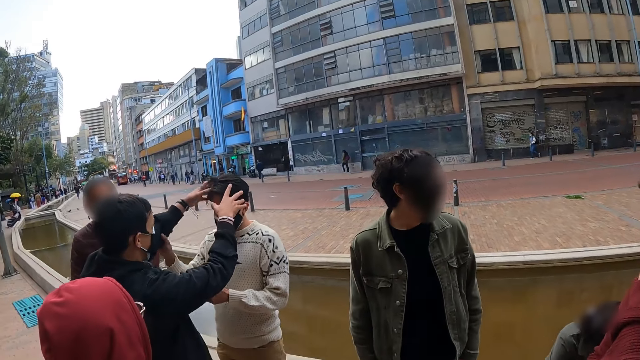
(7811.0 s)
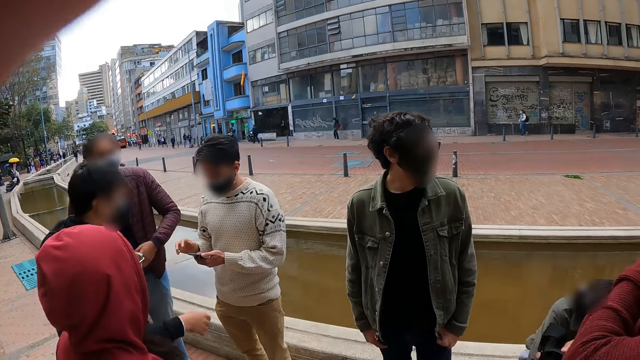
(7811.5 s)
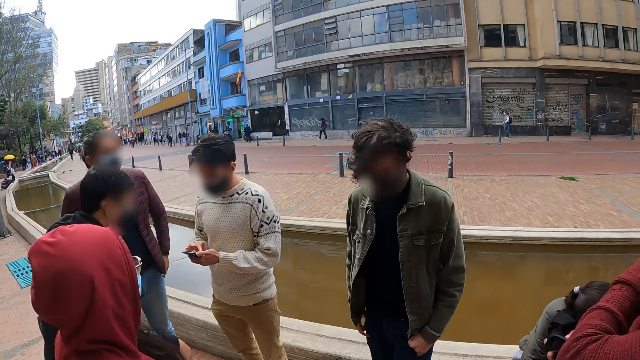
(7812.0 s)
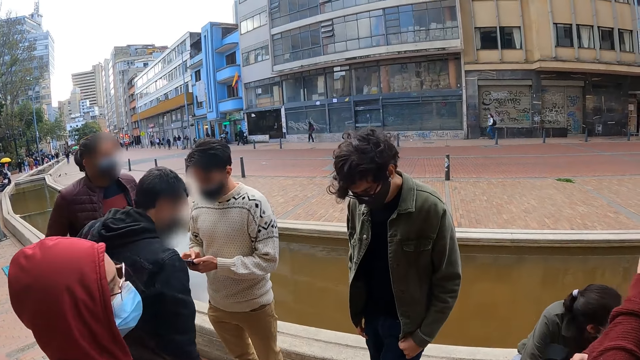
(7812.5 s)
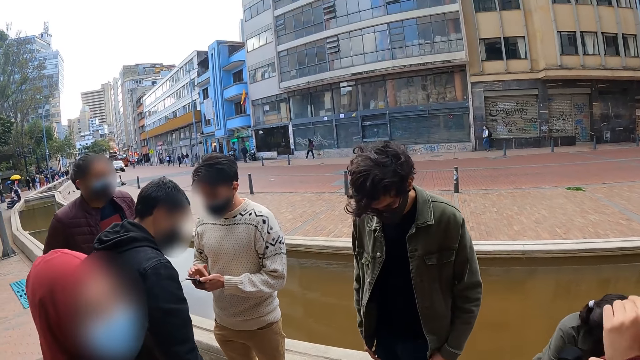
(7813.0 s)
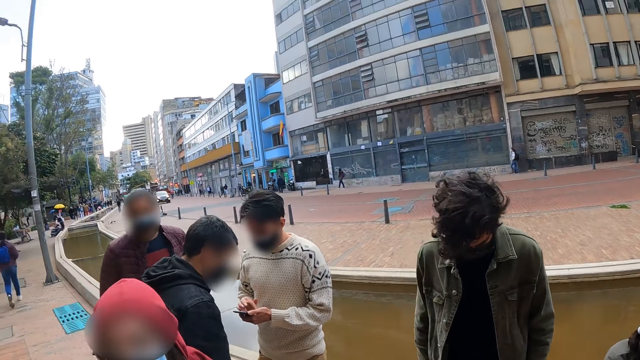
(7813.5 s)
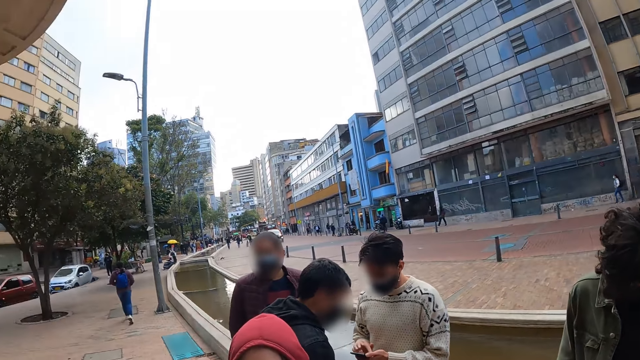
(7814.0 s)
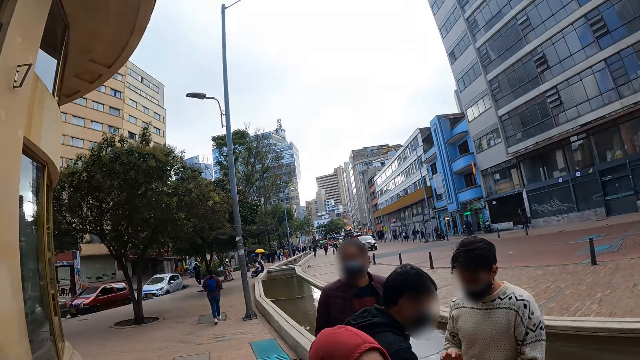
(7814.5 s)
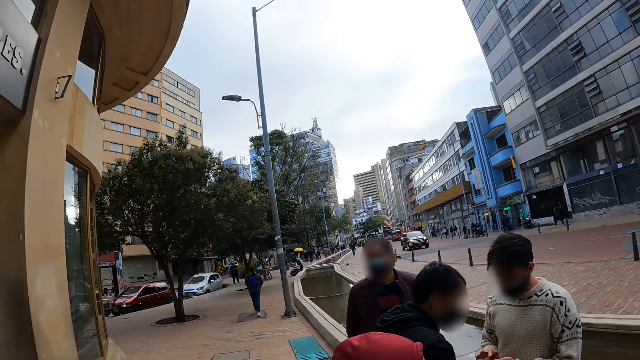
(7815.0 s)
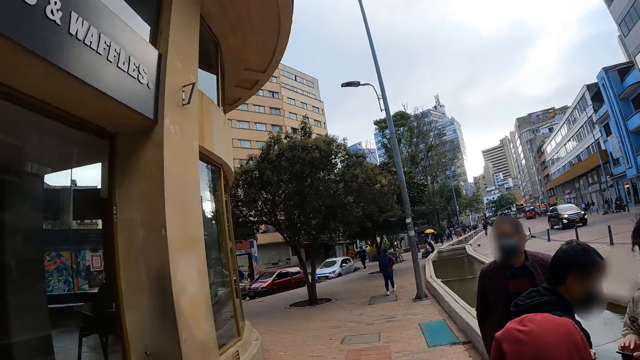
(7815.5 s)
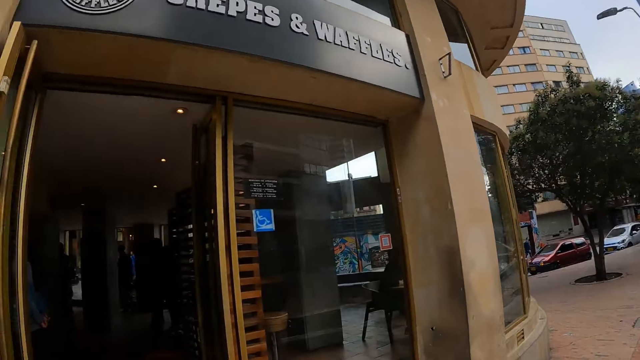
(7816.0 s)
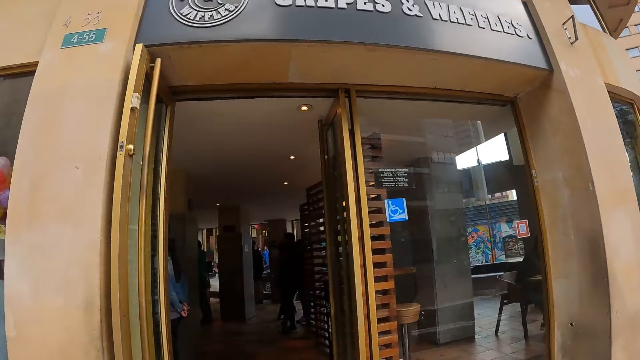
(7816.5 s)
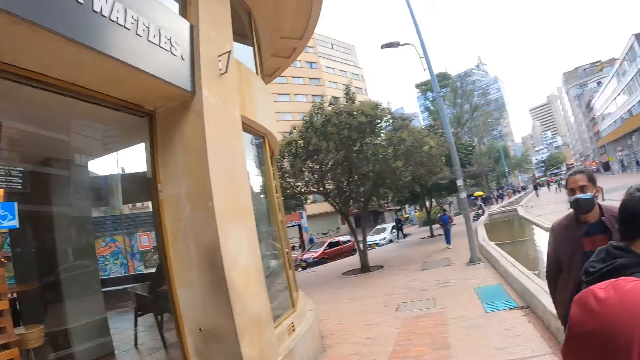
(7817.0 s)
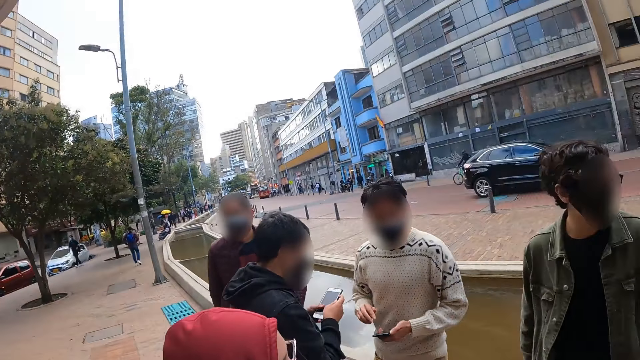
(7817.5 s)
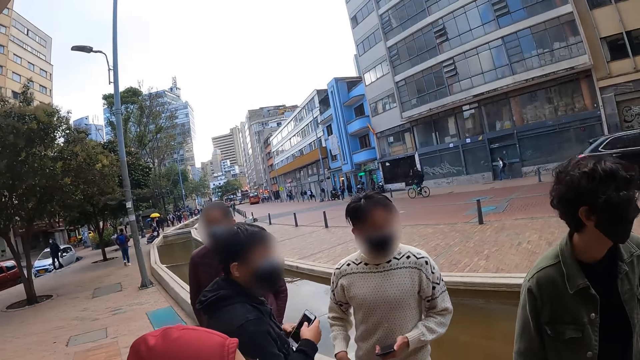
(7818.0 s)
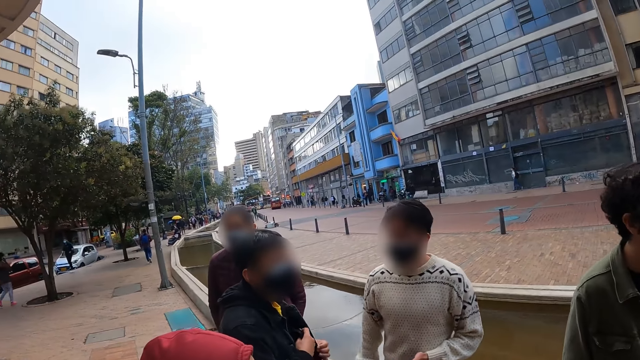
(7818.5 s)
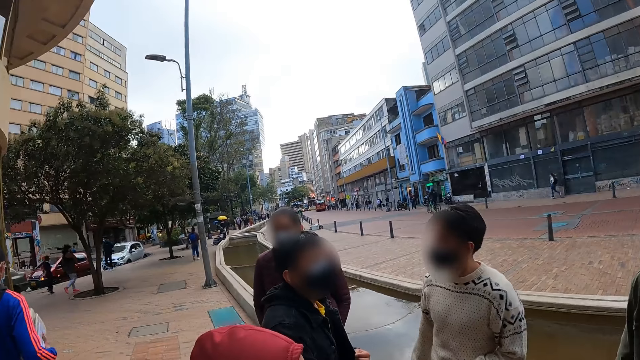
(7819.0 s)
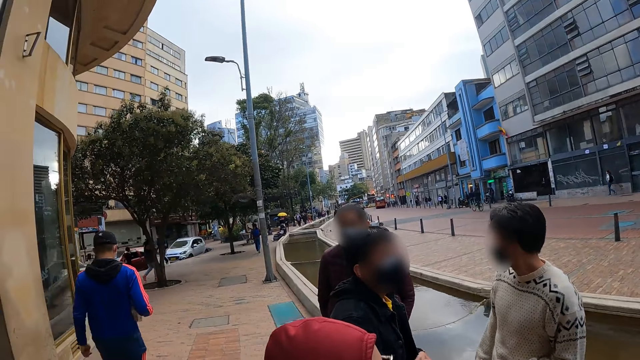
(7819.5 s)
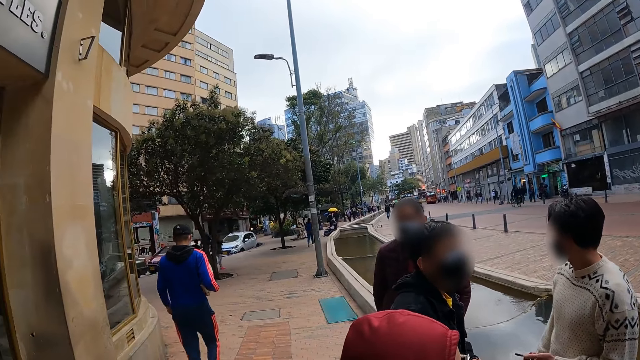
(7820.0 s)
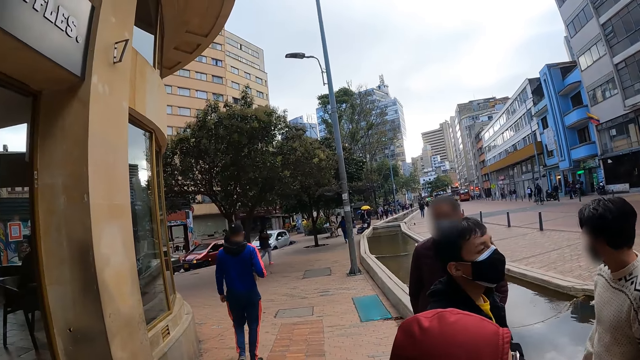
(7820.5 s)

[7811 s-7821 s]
A man interacts with three women and another man. The camera wearer looks around. The first man interacts with the three women and the other man.

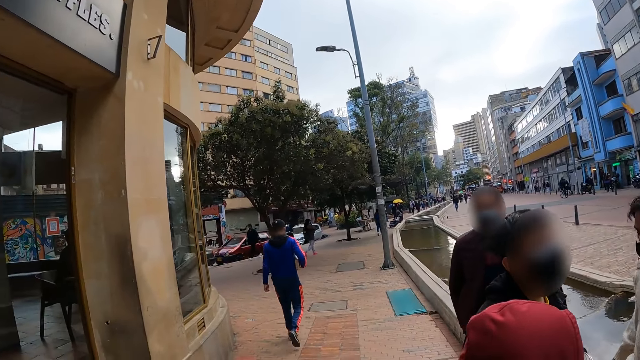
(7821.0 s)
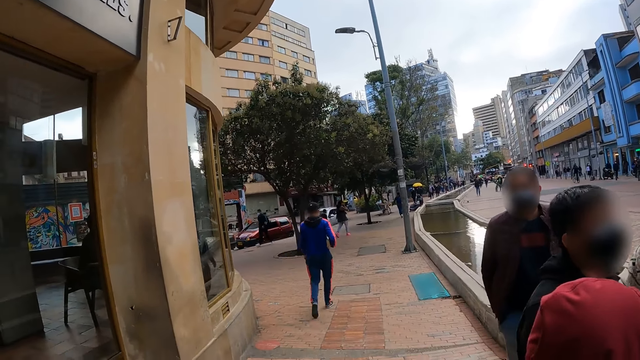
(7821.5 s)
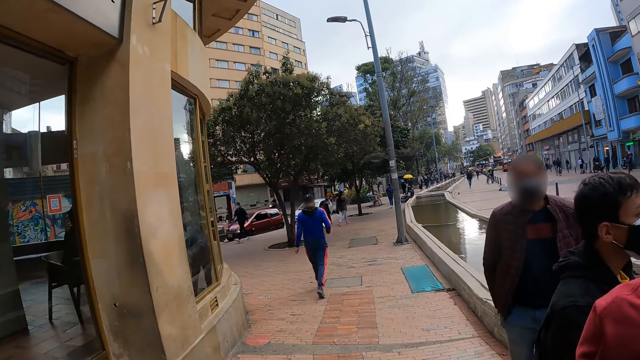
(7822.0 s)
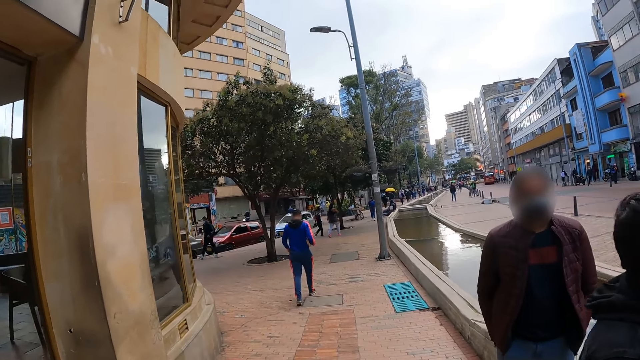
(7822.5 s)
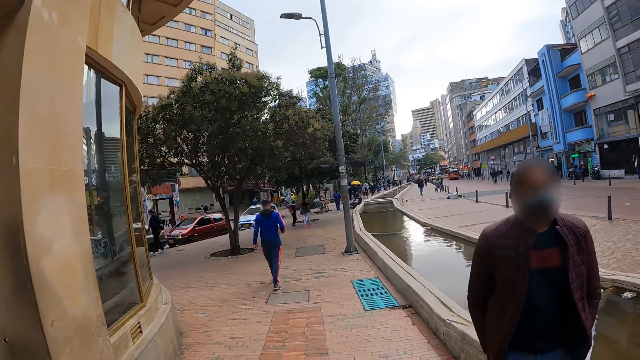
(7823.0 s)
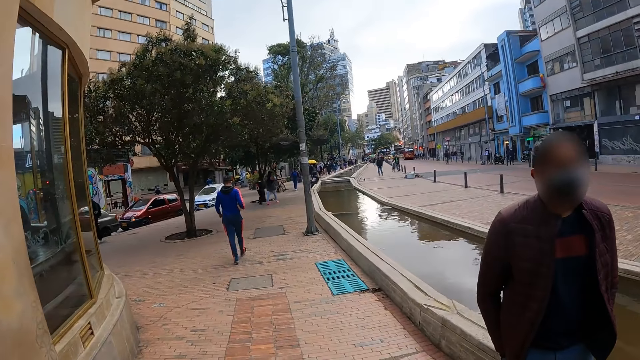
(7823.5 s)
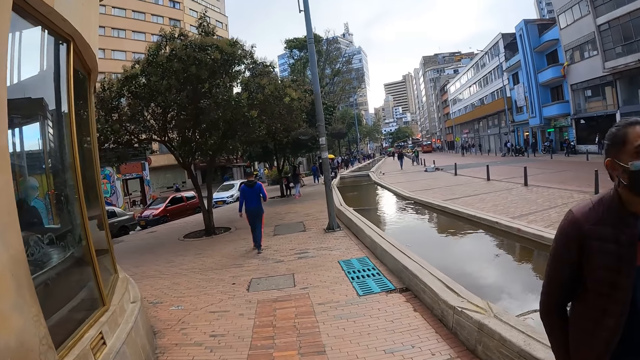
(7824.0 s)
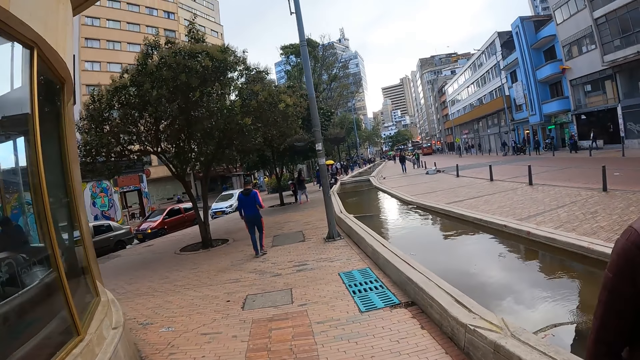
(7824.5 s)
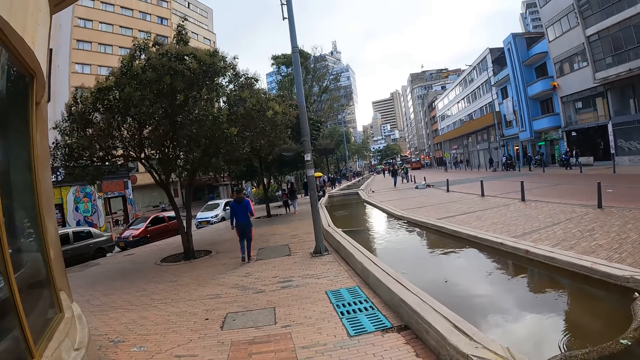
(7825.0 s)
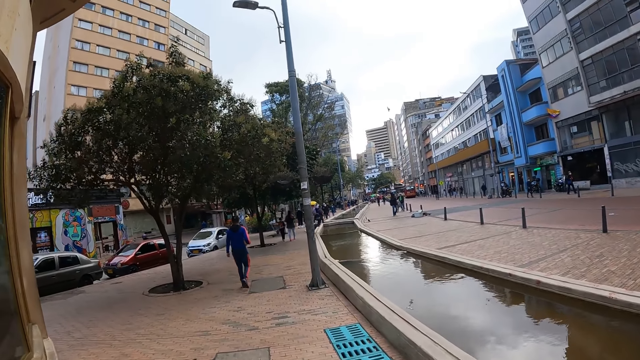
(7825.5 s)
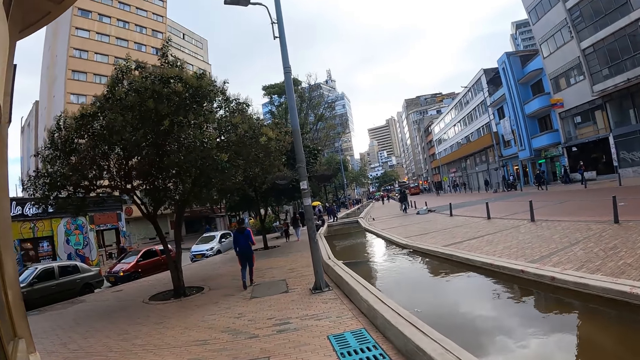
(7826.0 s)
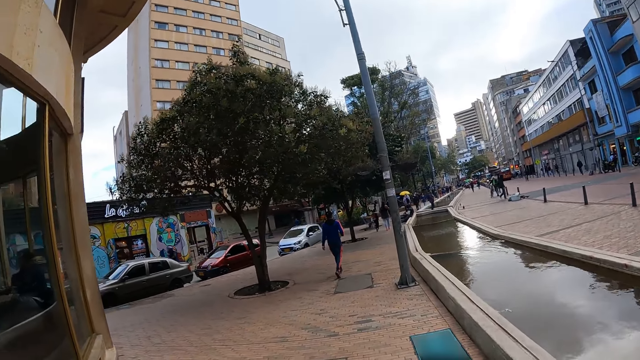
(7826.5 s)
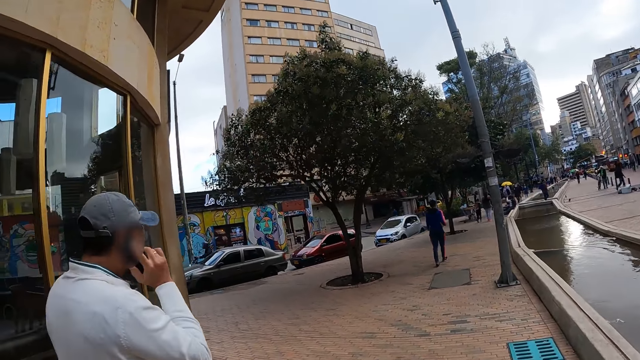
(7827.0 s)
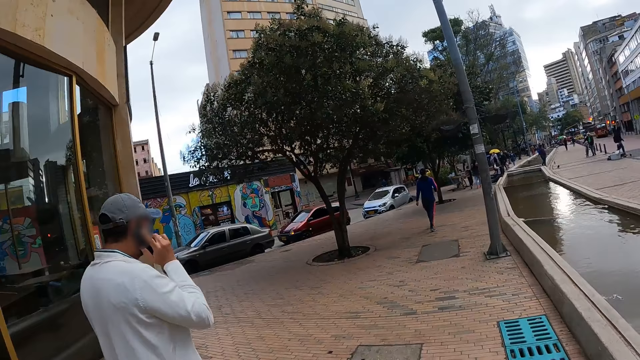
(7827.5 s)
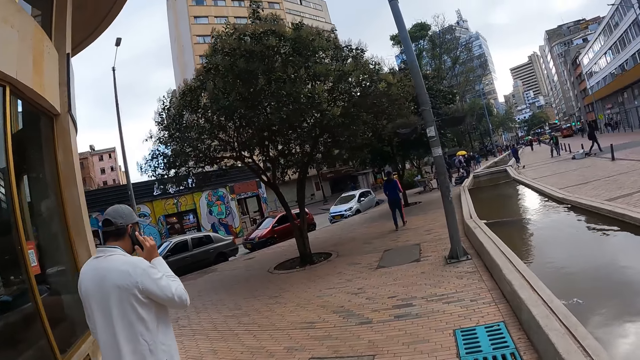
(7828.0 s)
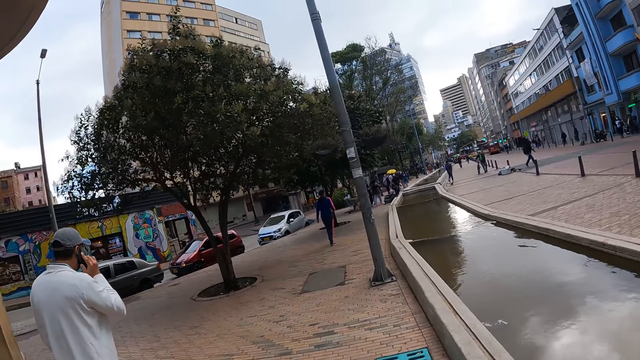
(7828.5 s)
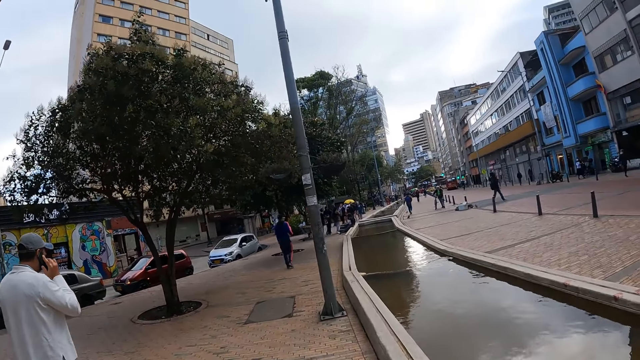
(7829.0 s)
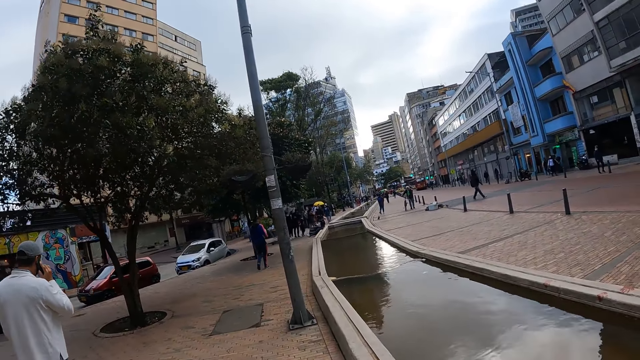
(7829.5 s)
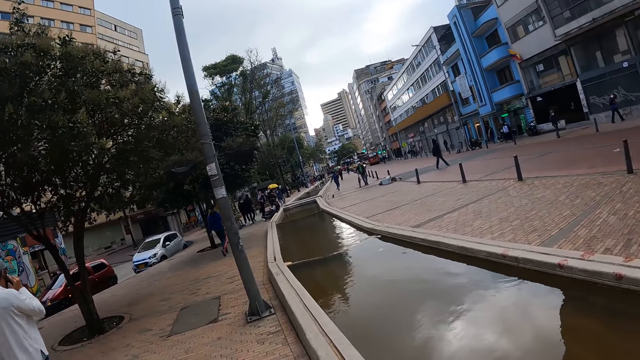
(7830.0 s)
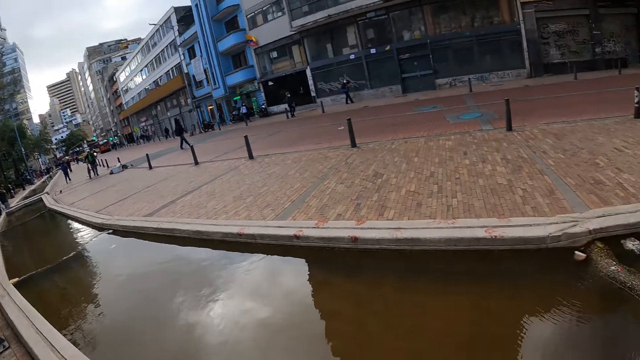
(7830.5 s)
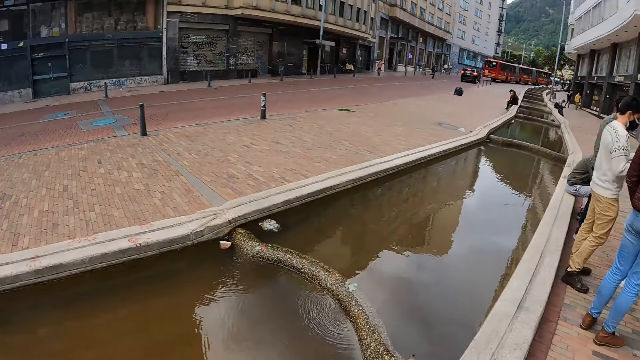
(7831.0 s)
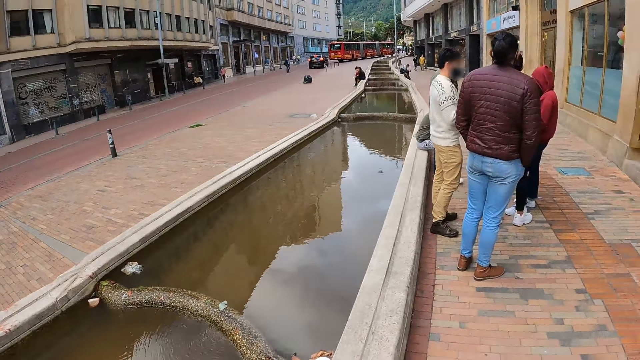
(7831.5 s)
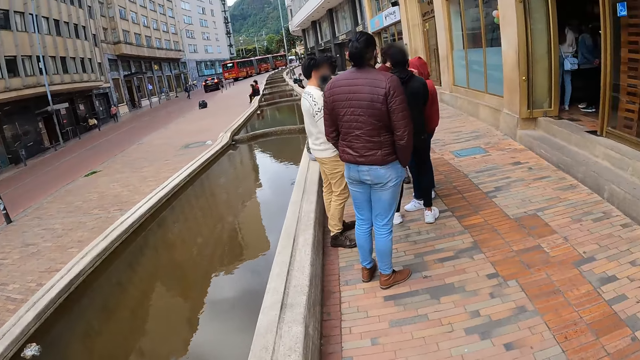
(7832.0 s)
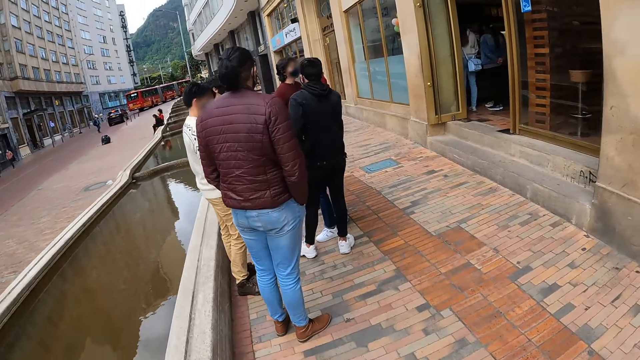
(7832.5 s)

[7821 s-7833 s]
The camera wearer walks around. They look around.
